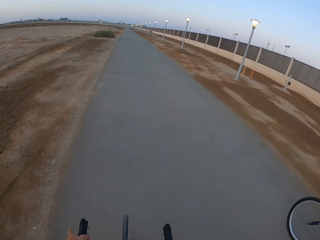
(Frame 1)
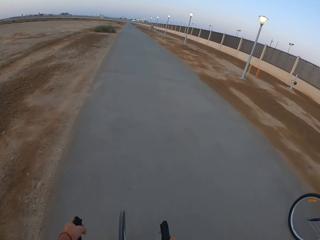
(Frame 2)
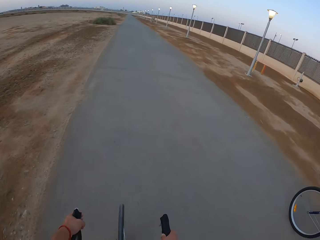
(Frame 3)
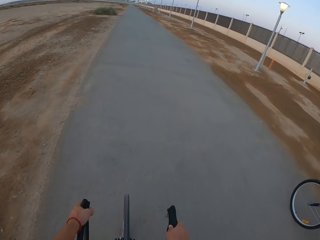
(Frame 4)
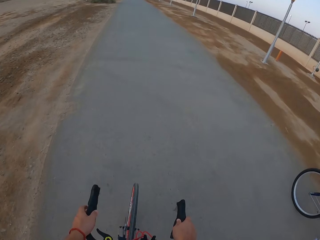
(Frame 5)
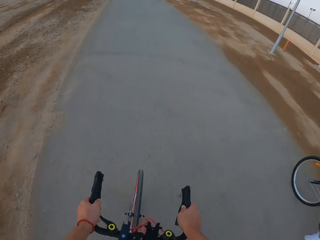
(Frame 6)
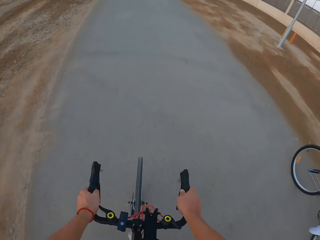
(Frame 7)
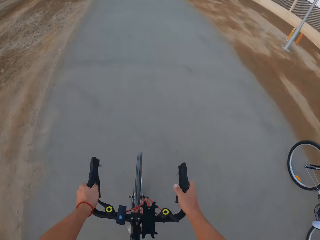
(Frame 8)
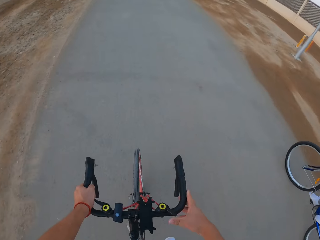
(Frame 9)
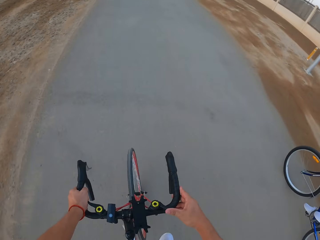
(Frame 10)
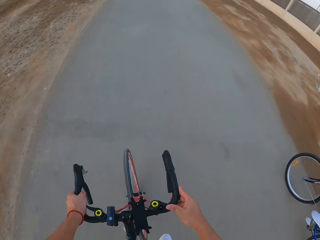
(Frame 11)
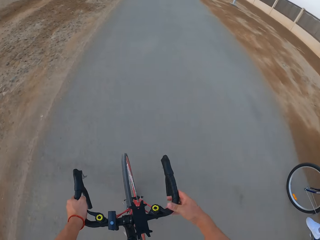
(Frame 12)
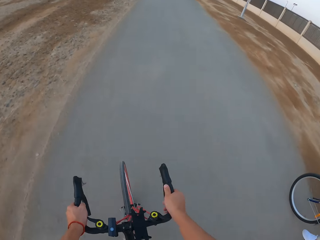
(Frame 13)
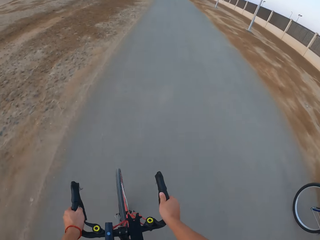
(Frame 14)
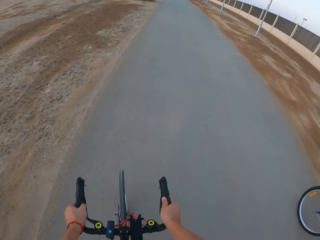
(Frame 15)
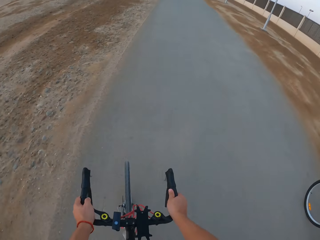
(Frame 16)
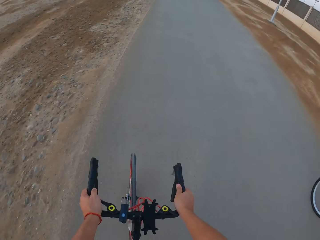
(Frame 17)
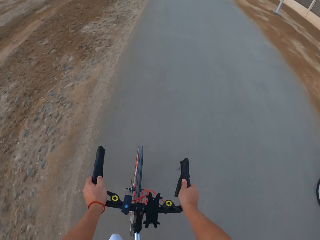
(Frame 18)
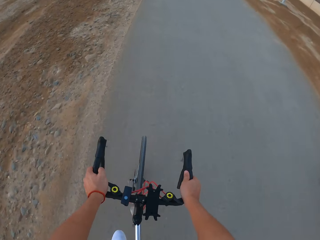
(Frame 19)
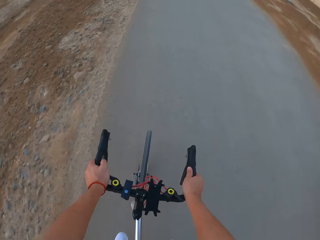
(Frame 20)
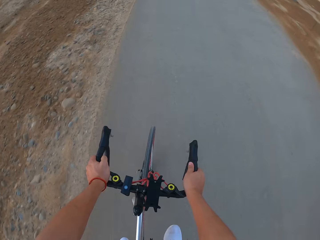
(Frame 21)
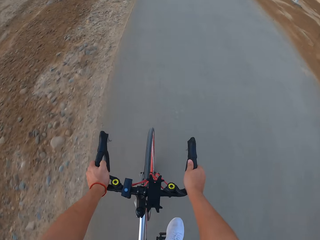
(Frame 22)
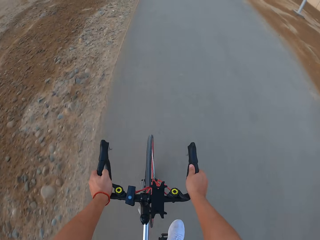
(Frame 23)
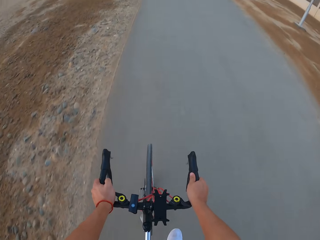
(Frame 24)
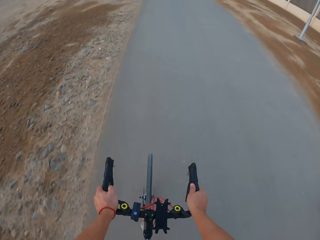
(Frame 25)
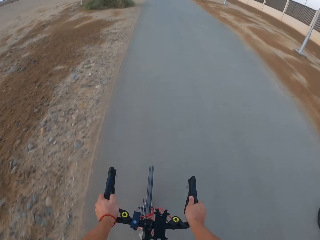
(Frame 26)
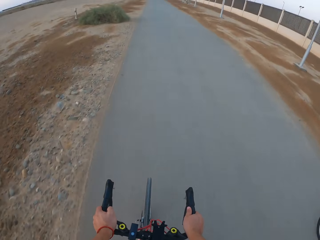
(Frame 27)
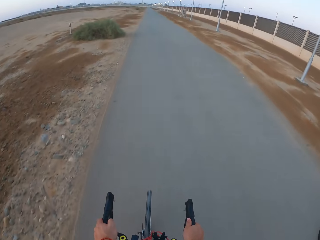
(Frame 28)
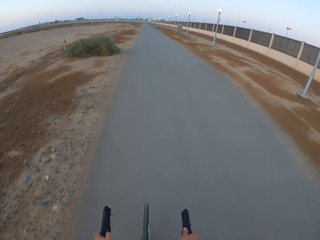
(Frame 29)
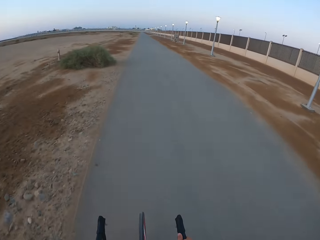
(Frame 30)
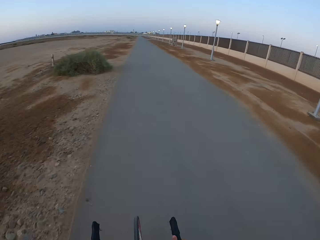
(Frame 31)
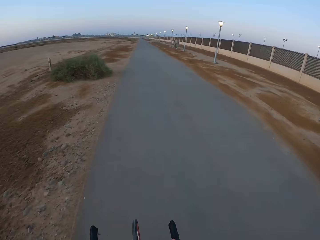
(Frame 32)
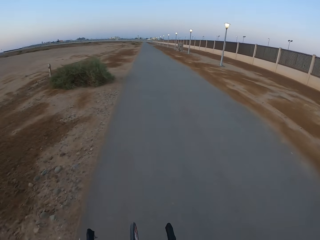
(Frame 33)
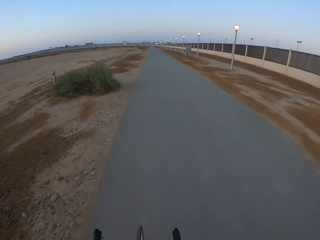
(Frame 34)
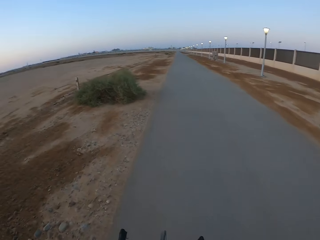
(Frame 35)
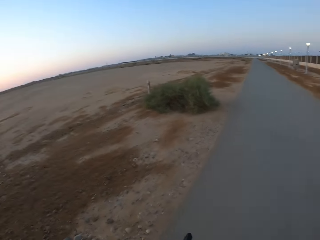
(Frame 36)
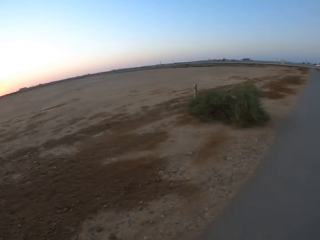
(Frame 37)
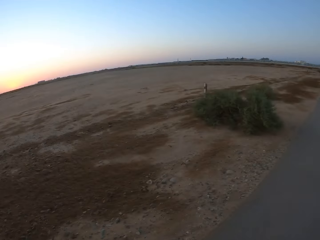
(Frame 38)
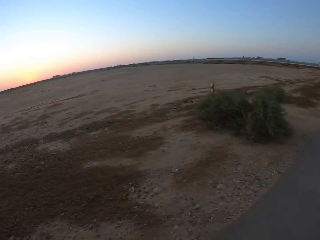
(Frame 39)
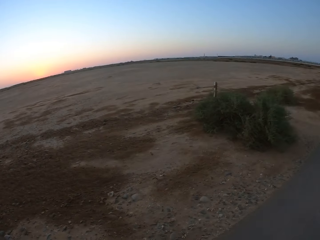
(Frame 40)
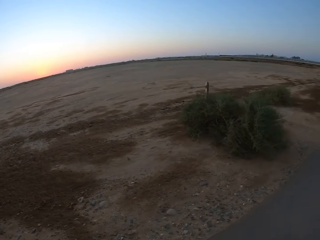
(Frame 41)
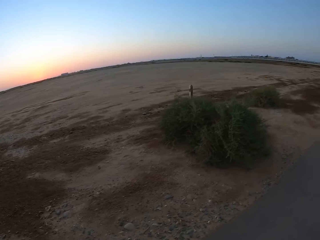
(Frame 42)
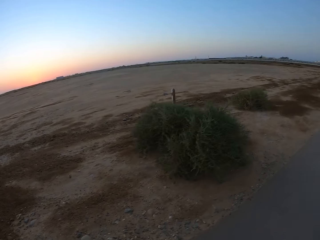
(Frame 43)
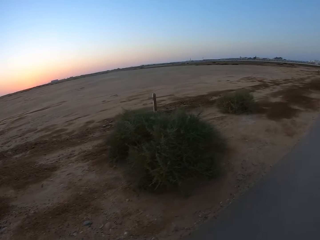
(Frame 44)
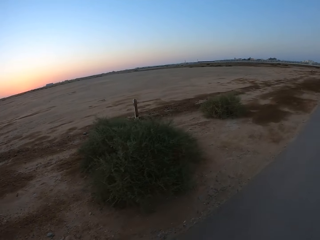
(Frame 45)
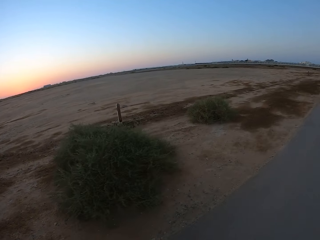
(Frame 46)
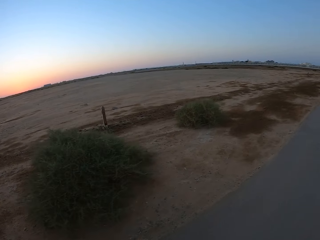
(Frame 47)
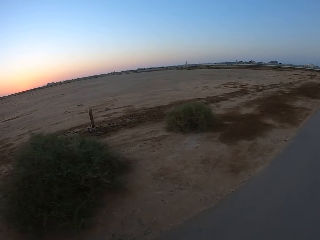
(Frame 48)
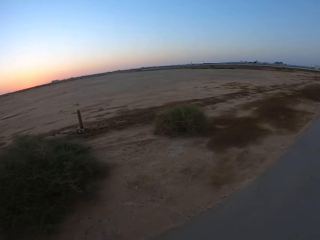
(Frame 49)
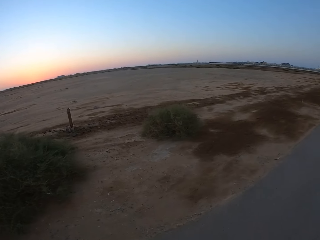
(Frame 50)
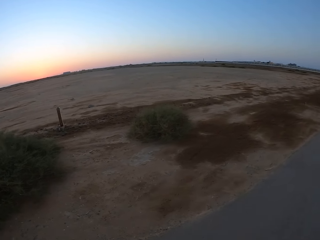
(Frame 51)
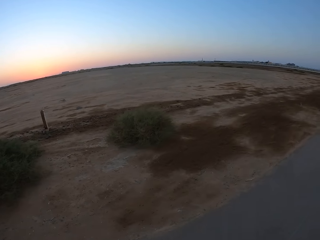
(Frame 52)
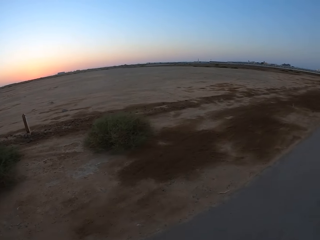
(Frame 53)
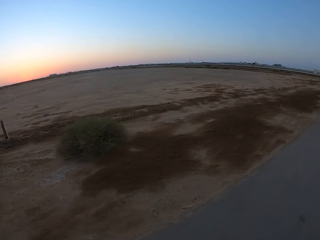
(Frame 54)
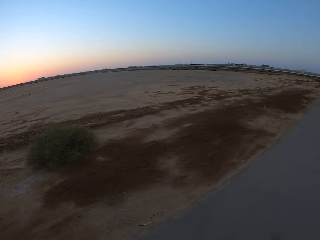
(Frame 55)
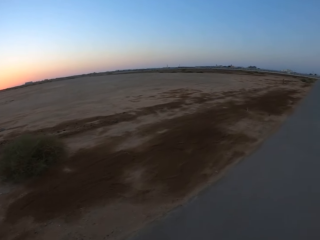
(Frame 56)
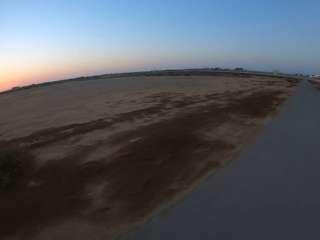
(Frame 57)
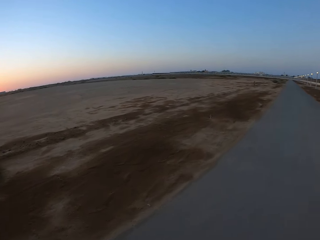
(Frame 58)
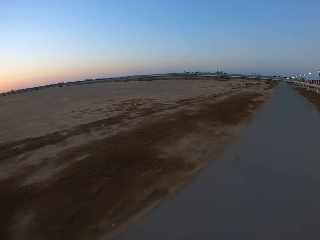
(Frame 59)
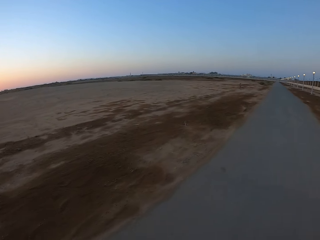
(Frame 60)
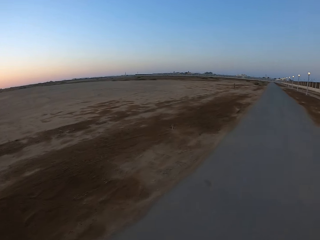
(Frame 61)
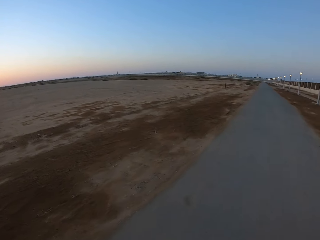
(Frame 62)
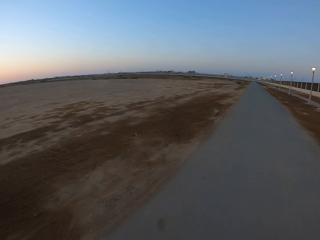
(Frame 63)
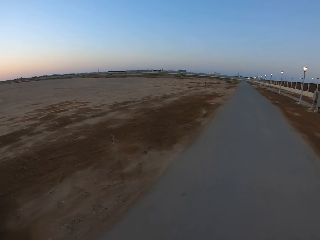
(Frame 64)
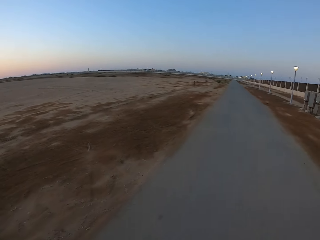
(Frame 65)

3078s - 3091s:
The camera wearer rides the bicycle. They look around.

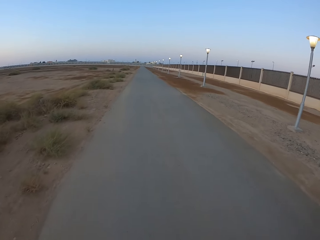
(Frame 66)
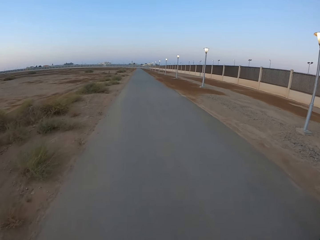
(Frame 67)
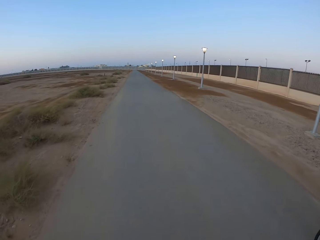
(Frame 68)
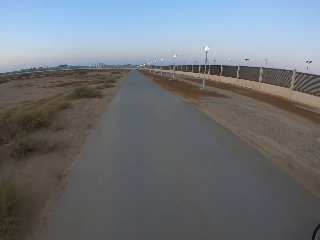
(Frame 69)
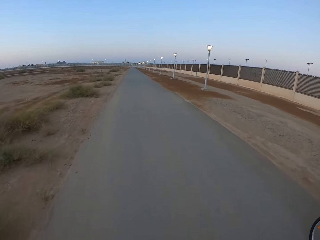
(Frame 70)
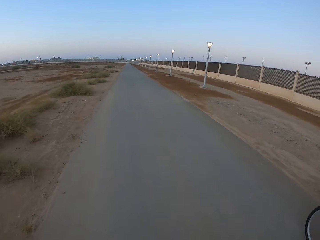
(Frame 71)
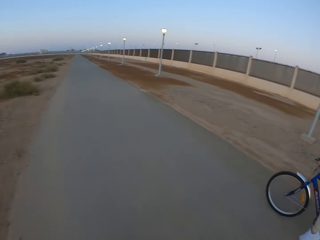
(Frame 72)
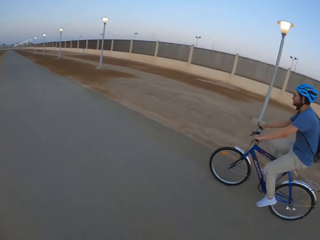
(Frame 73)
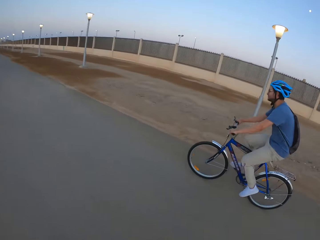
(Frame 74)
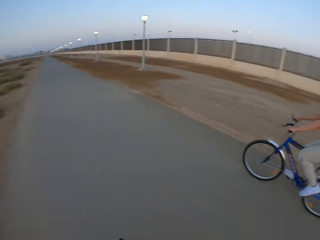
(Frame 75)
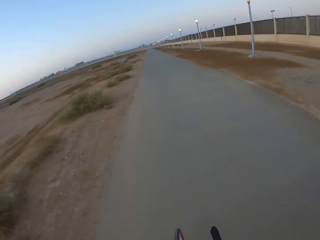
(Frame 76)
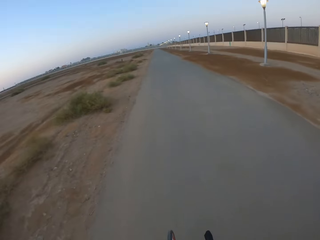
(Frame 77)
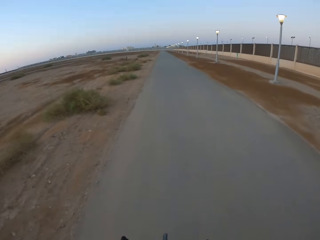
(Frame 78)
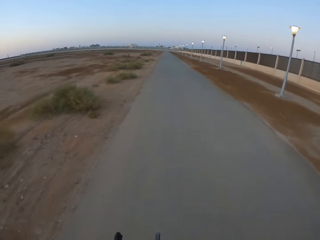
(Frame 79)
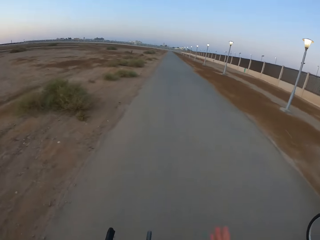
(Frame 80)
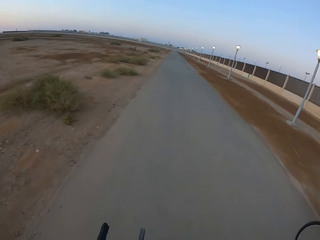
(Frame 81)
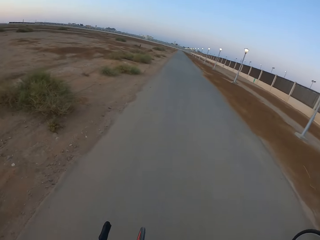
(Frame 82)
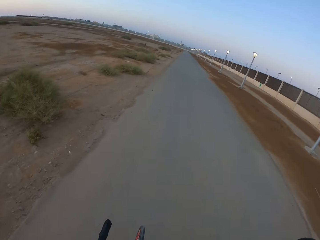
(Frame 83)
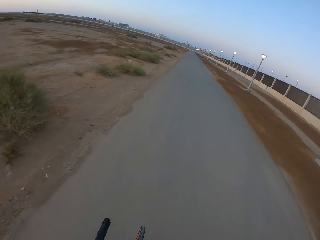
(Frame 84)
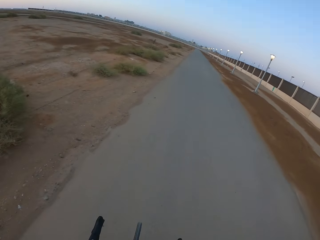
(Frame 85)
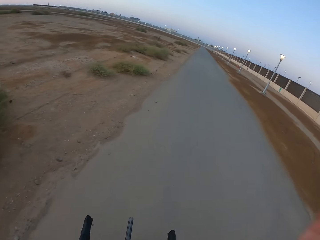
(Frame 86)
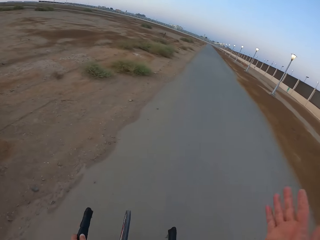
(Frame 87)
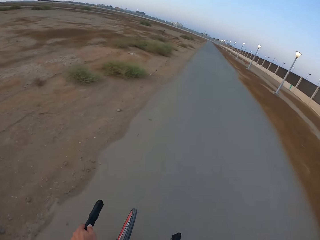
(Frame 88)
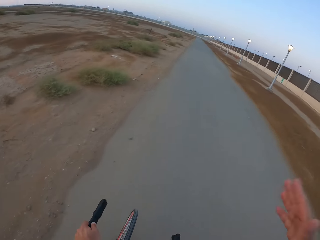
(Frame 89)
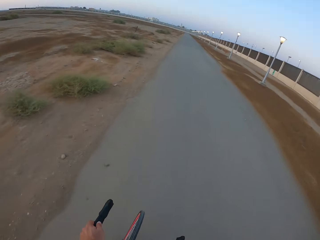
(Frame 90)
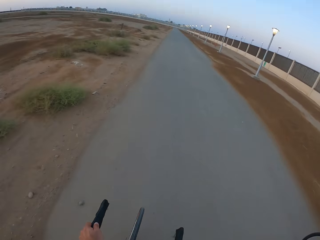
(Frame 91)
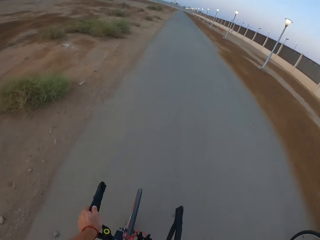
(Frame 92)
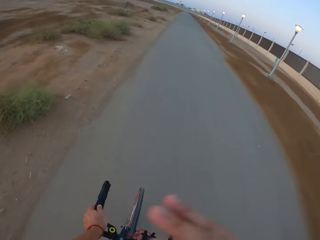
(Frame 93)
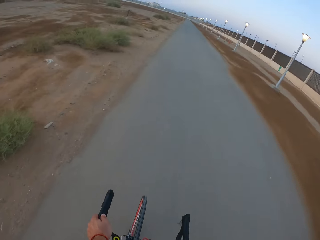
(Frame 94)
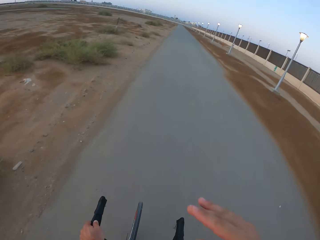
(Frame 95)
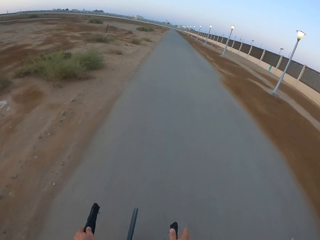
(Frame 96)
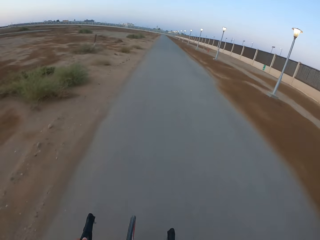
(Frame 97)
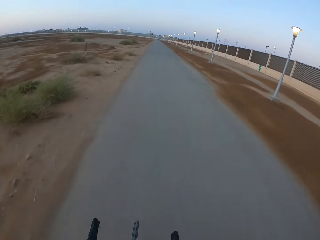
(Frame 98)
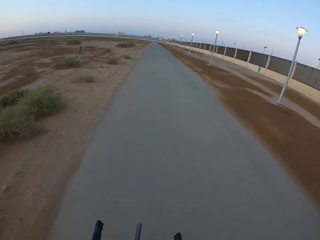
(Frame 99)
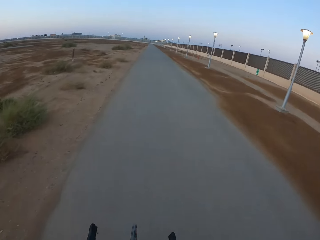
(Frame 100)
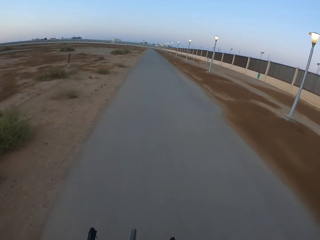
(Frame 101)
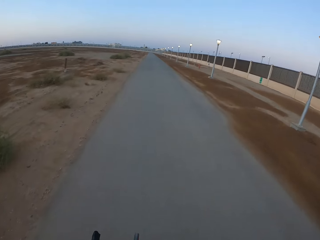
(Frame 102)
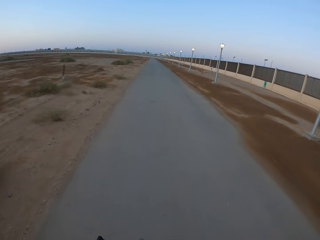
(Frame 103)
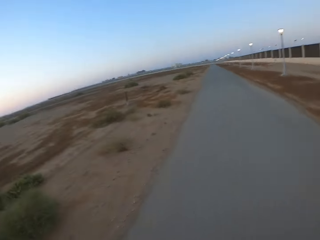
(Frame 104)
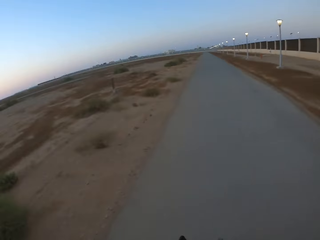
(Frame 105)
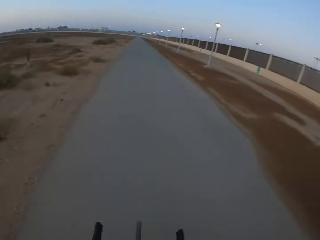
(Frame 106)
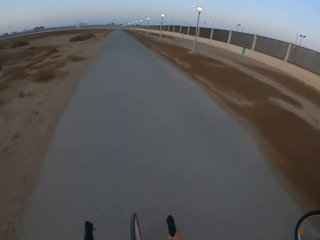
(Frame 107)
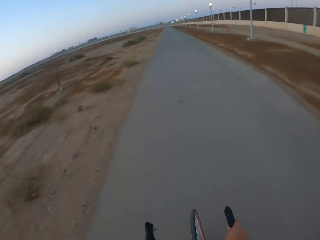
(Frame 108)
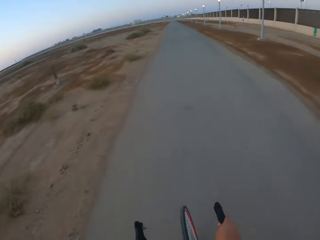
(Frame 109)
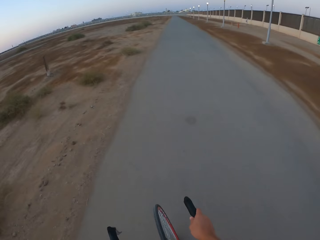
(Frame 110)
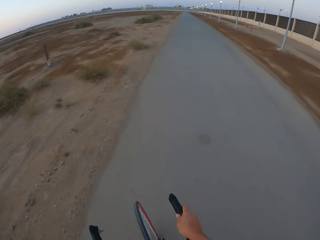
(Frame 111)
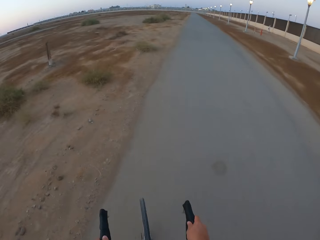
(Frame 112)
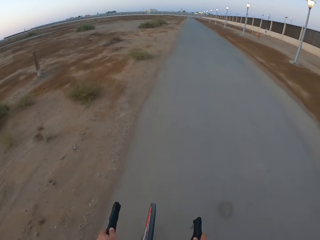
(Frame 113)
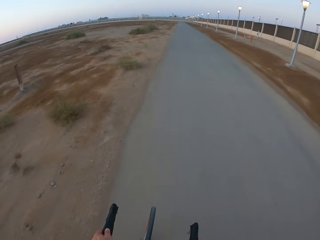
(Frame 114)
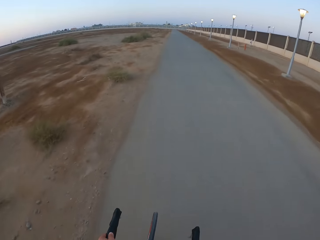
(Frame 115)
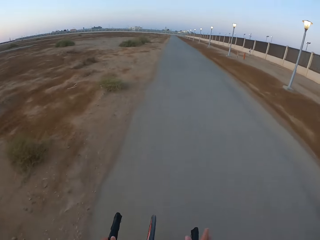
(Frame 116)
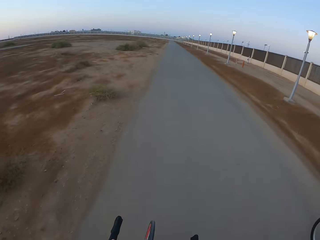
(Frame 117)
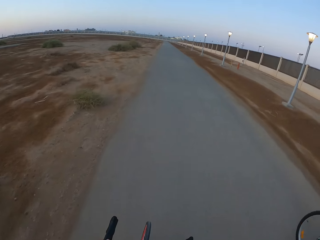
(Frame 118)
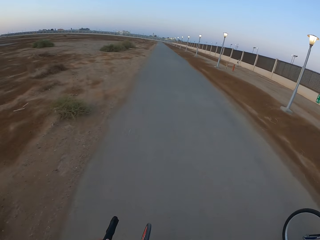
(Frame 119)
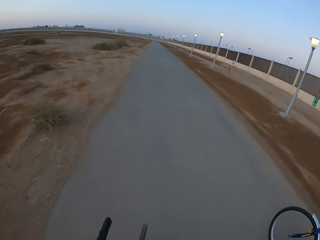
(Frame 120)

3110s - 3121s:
A man rides the bicycle. The camera wearer rides the bicycle.
